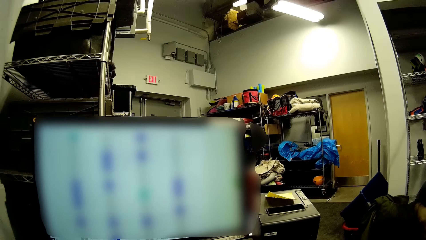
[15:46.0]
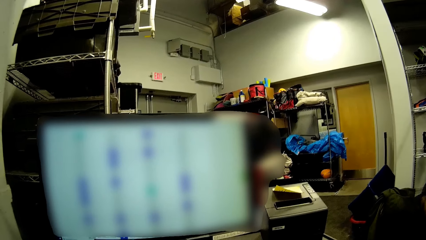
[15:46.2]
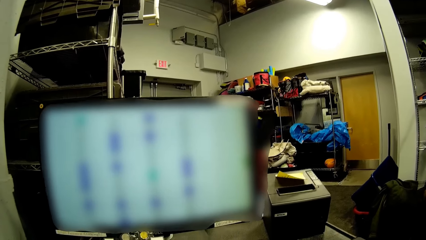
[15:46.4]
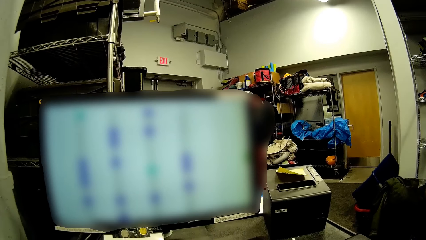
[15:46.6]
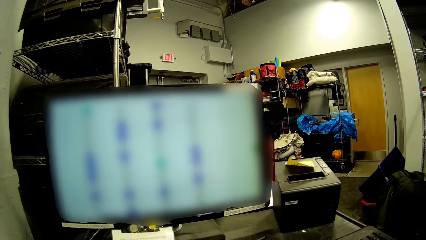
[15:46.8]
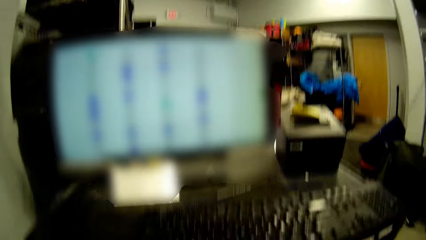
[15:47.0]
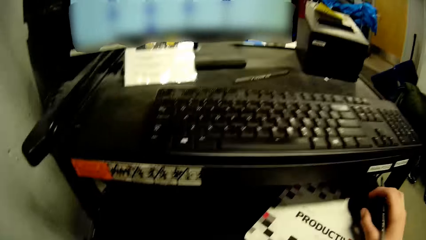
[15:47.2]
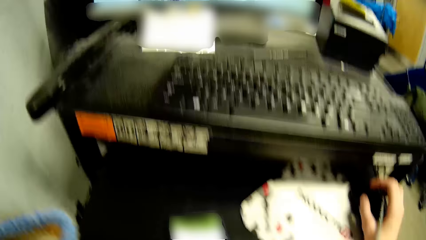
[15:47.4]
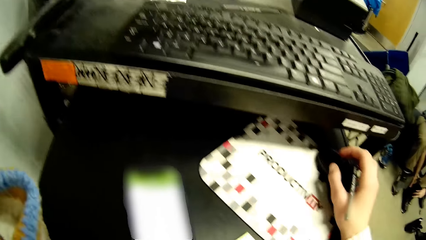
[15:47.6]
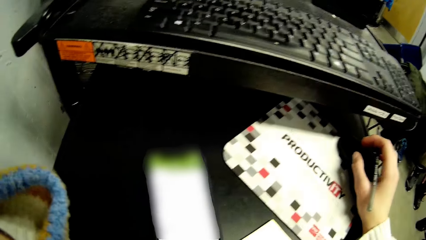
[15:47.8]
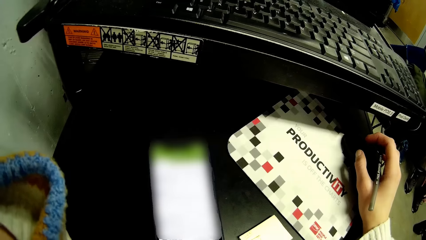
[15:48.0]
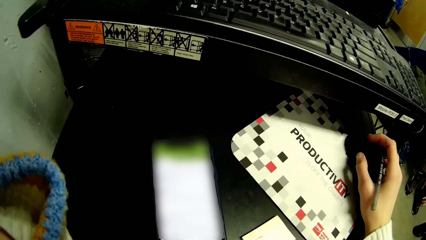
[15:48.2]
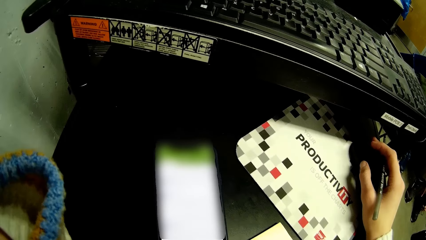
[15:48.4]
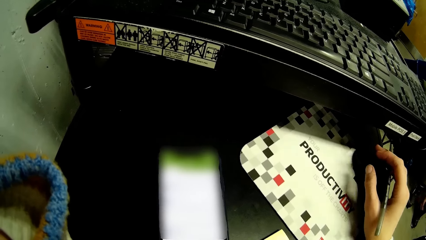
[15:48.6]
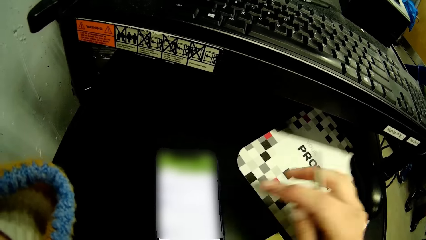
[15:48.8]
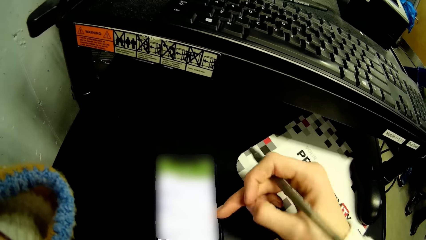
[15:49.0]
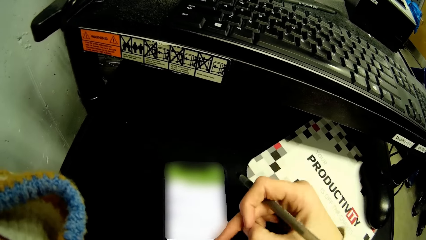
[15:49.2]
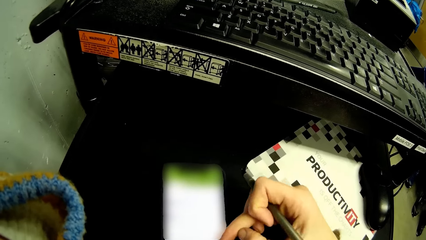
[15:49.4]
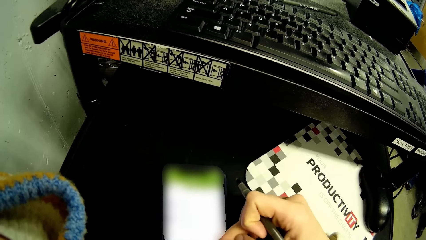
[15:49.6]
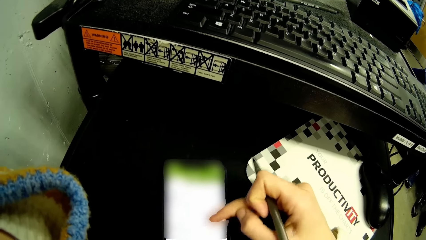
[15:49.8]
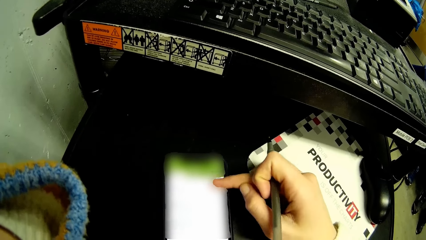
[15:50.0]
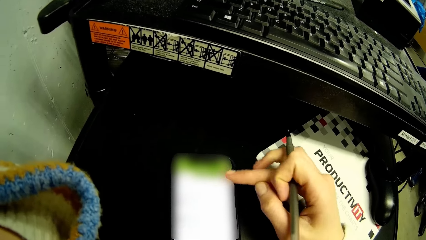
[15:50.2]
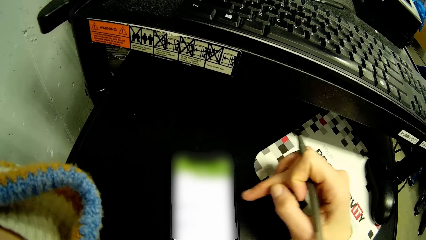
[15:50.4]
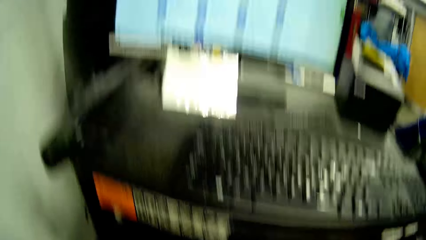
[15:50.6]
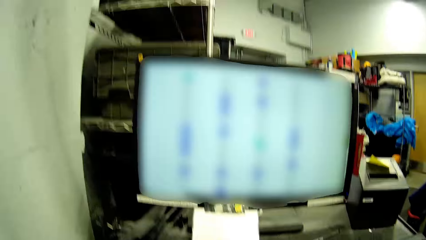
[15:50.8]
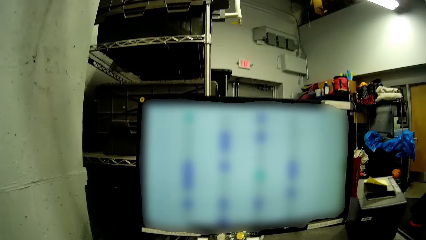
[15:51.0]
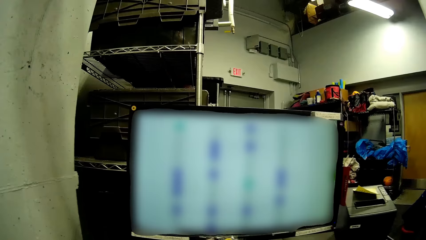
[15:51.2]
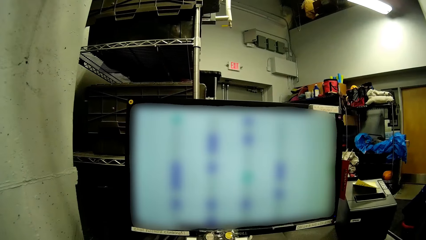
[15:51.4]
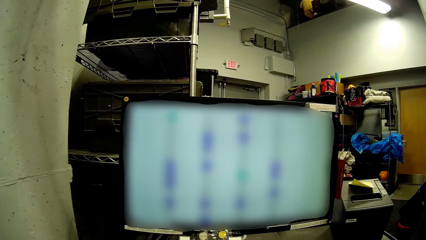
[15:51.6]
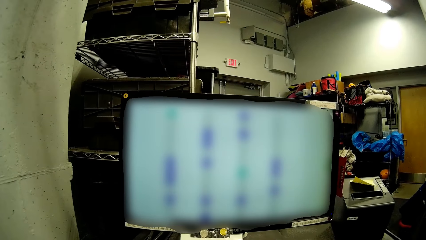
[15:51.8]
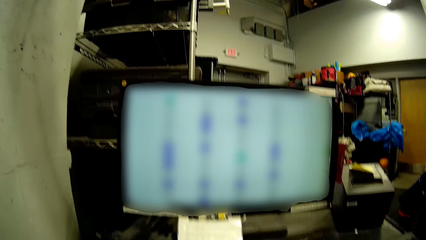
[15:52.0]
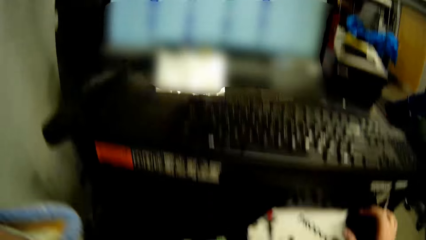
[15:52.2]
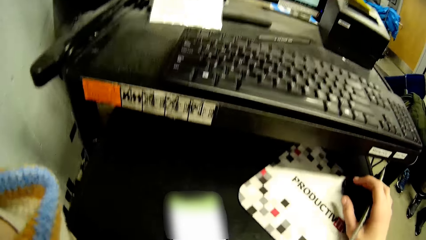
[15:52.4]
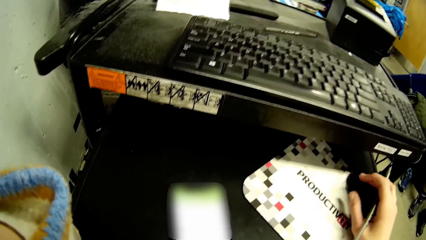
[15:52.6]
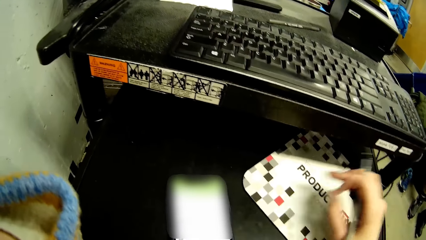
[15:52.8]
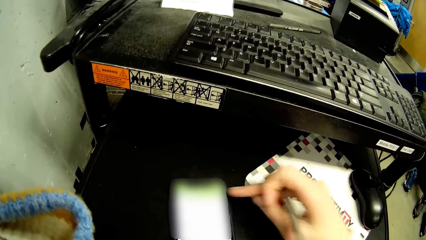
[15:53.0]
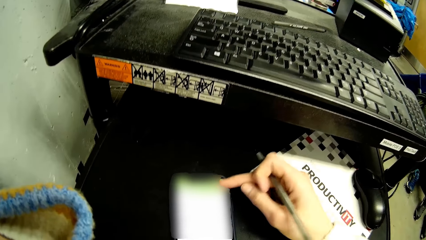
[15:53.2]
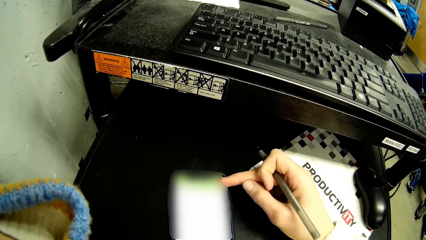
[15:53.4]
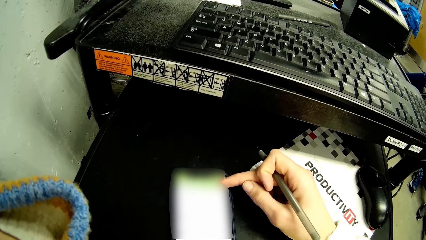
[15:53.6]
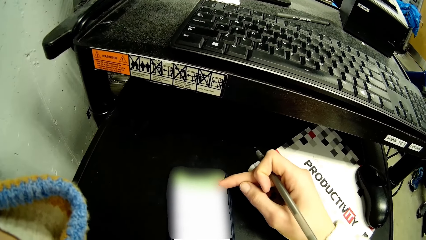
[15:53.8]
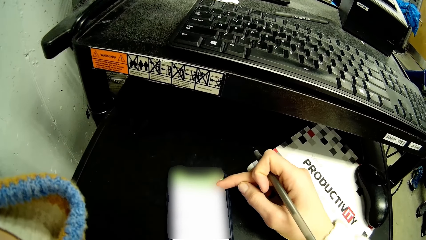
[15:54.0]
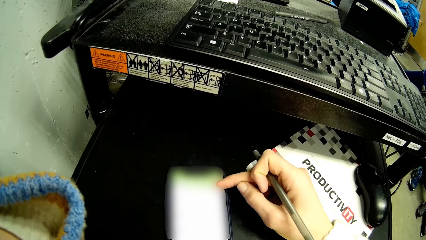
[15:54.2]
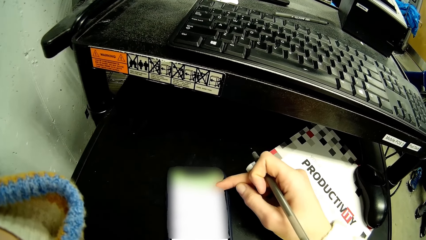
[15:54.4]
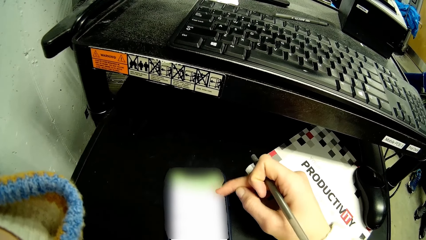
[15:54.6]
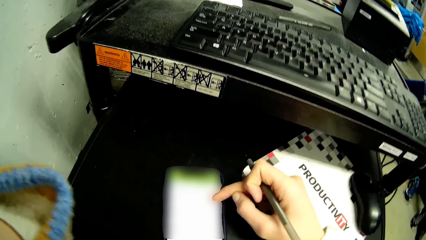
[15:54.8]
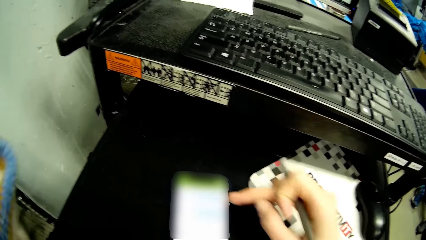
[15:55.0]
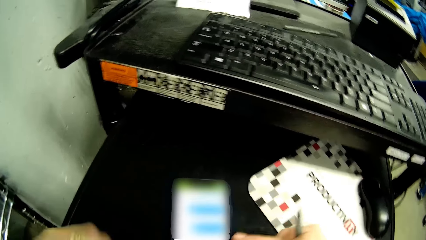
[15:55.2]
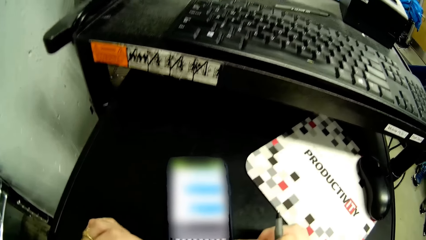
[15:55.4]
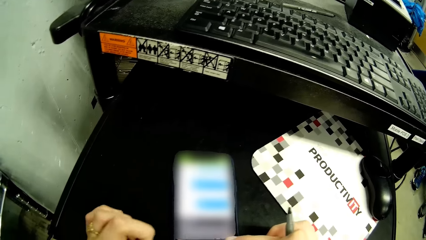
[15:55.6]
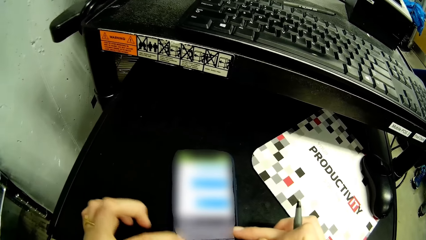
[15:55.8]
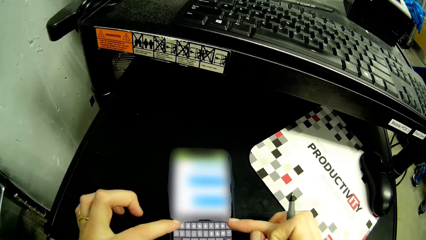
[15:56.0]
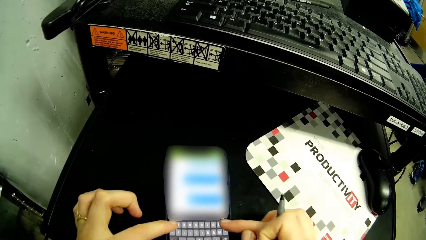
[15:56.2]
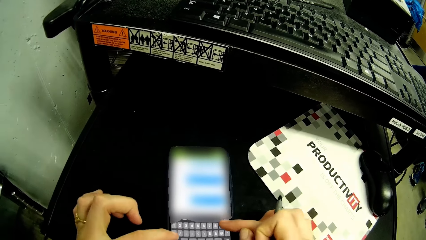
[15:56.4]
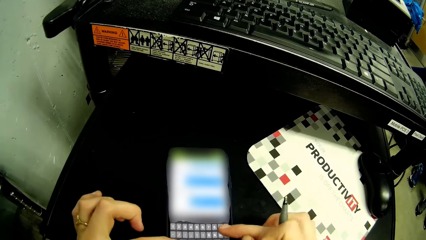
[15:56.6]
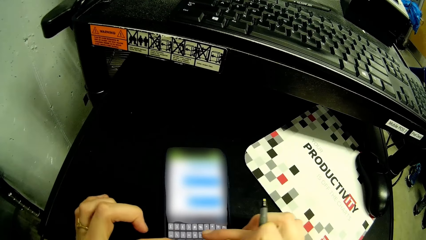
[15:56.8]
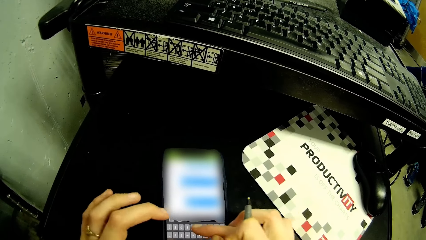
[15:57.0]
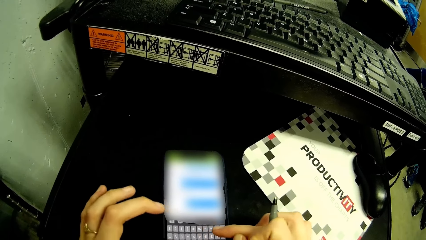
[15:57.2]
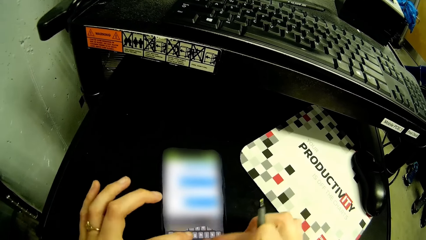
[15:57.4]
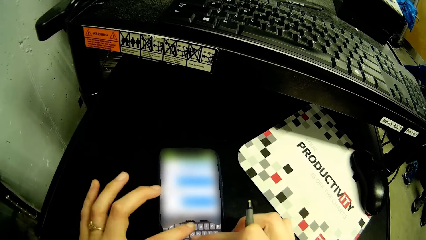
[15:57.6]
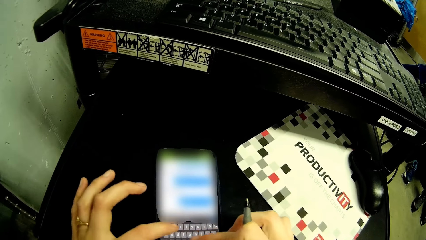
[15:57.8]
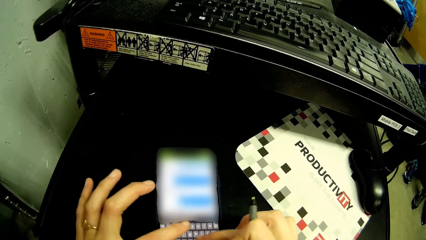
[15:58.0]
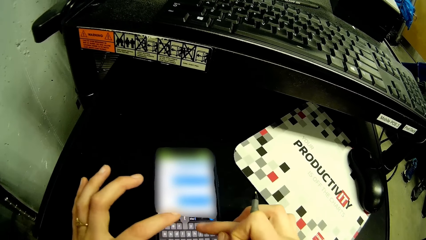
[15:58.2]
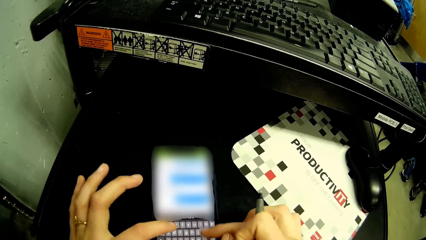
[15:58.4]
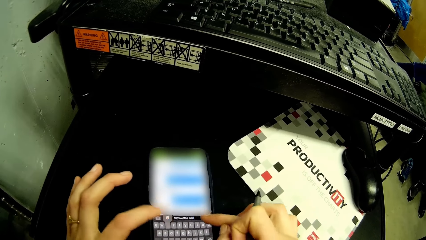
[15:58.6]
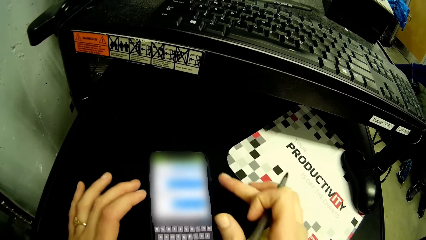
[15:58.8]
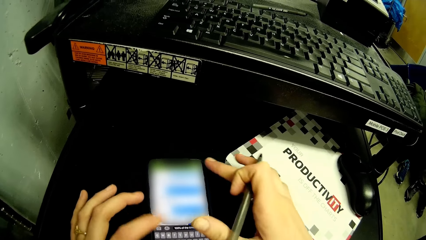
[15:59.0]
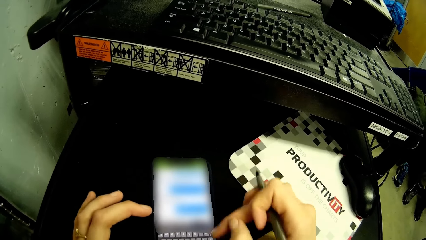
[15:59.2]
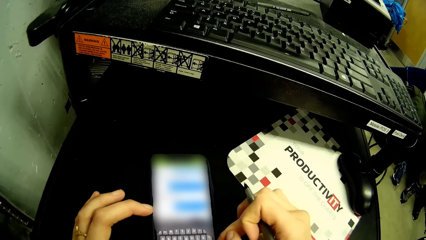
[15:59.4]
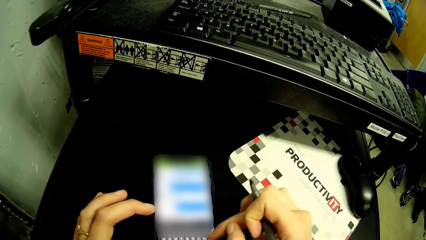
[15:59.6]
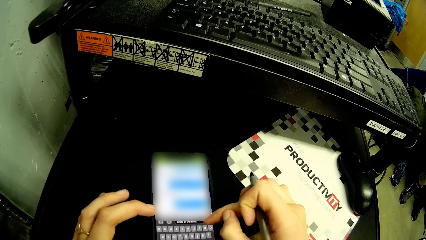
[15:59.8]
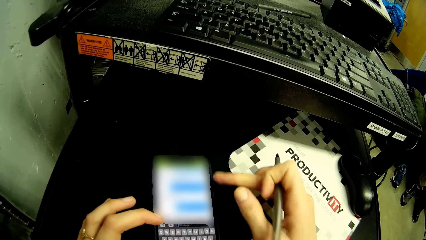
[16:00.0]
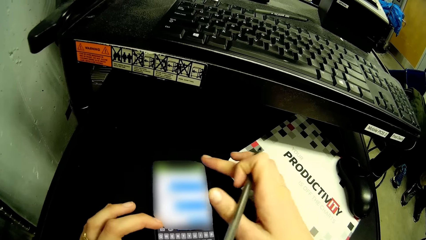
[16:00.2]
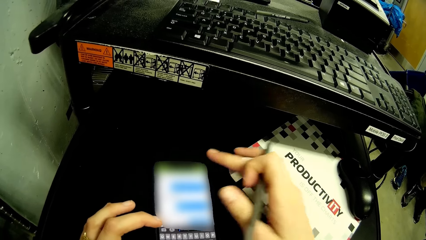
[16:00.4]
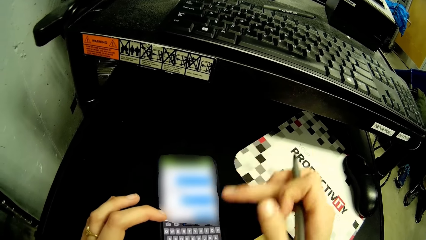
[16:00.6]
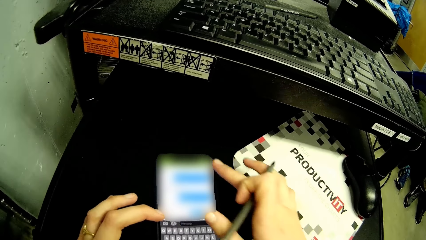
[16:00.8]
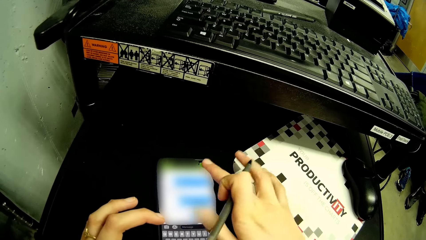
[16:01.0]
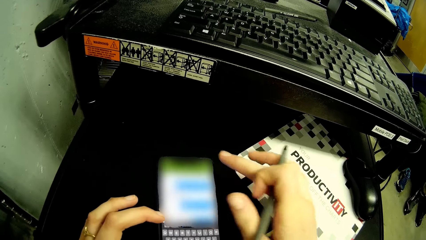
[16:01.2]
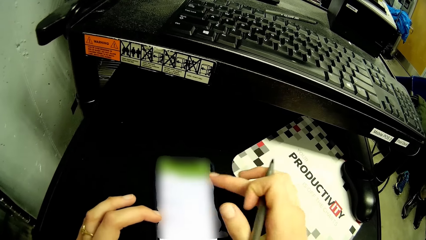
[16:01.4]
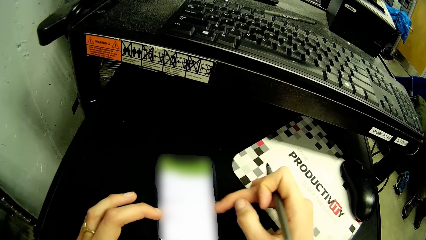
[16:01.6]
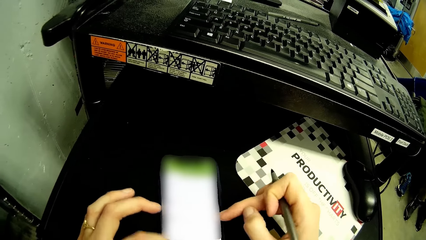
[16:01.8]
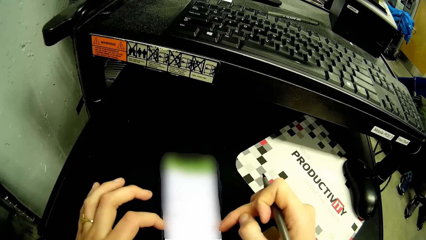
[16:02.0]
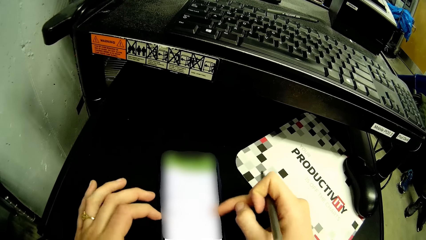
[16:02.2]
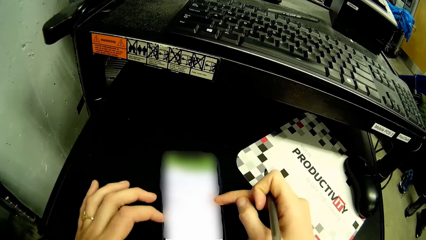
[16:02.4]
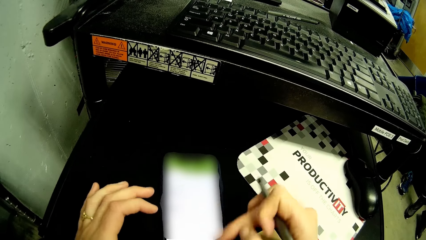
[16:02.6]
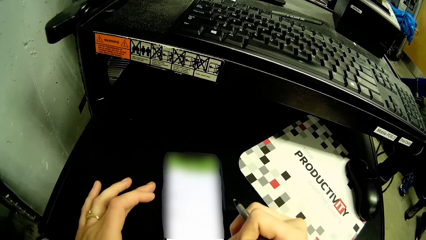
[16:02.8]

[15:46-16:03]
The camera wearer removes her right hand from the mouse on the black shelf. She operates the phone on the black shelf with her right hand. She touches the mouse on the black shelf with her right hand. She operates the phone on the black shelf with her right hand. She operates the phone on the black shelf with her hands.
